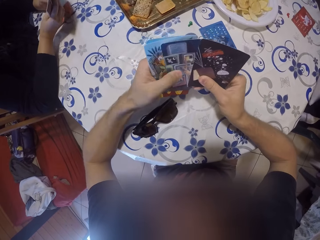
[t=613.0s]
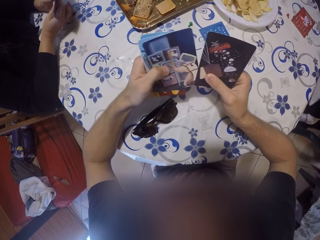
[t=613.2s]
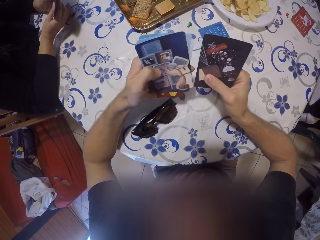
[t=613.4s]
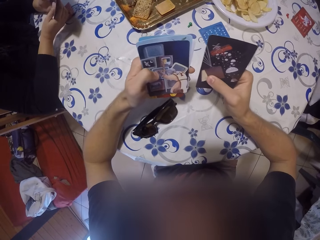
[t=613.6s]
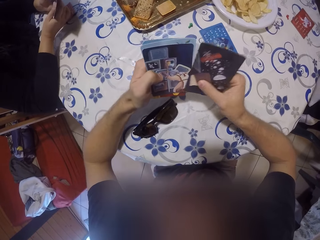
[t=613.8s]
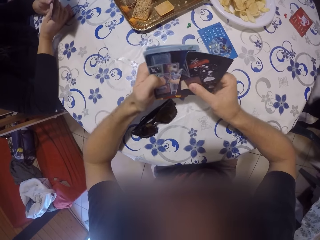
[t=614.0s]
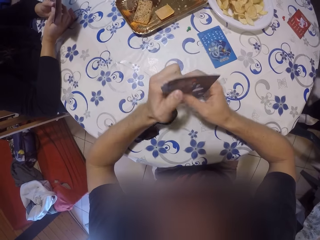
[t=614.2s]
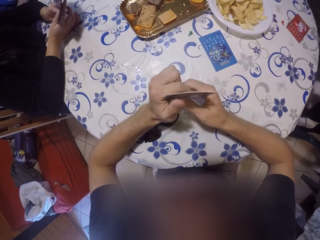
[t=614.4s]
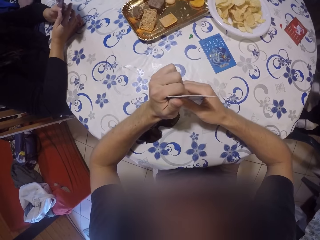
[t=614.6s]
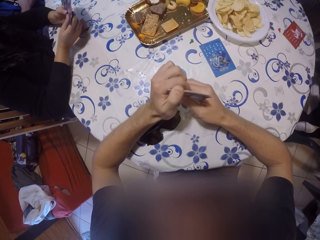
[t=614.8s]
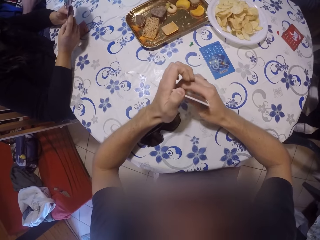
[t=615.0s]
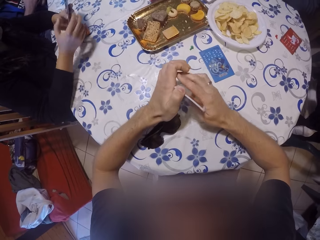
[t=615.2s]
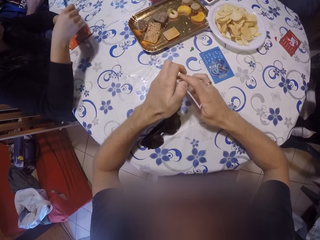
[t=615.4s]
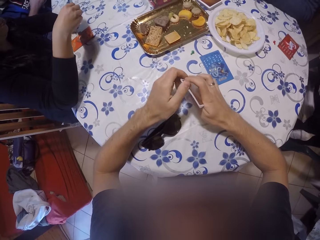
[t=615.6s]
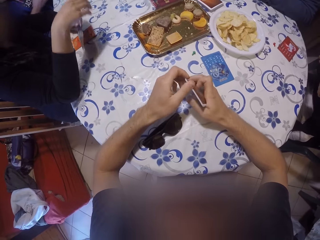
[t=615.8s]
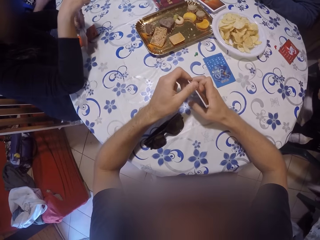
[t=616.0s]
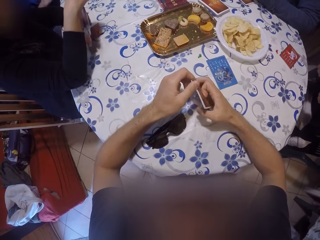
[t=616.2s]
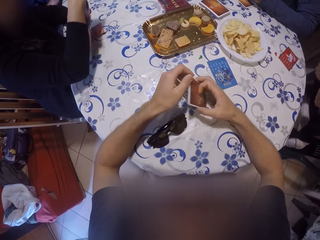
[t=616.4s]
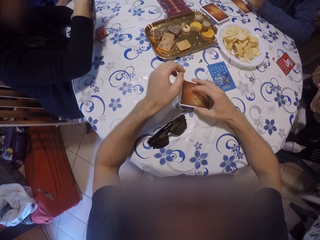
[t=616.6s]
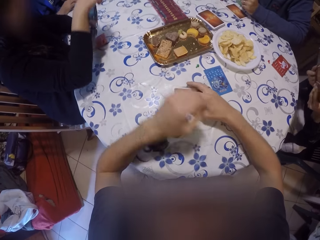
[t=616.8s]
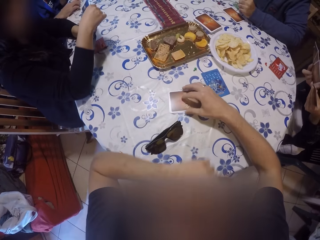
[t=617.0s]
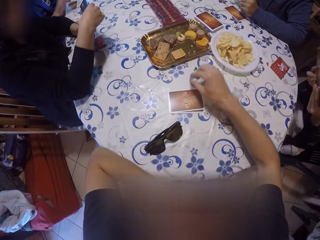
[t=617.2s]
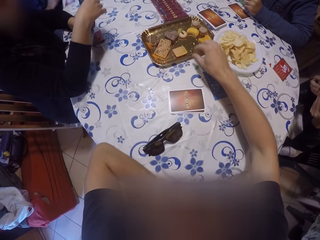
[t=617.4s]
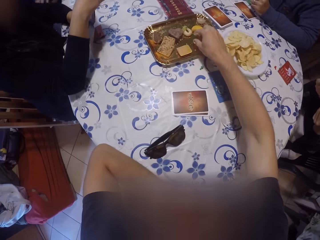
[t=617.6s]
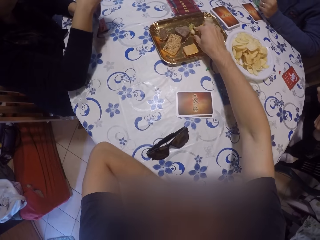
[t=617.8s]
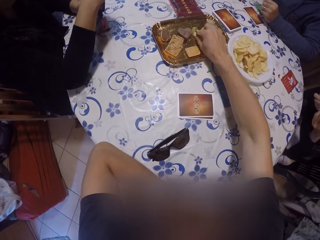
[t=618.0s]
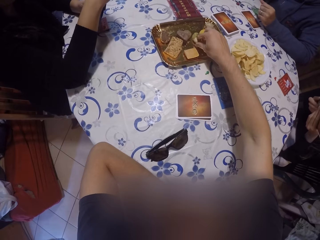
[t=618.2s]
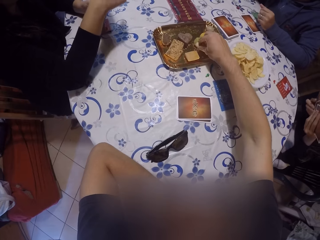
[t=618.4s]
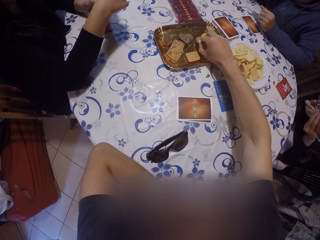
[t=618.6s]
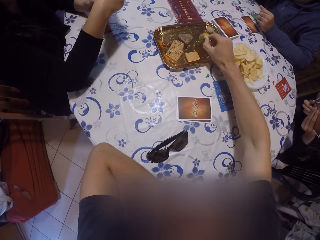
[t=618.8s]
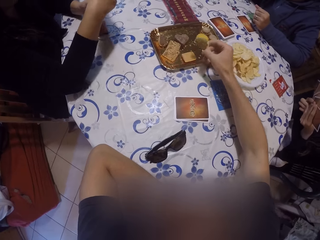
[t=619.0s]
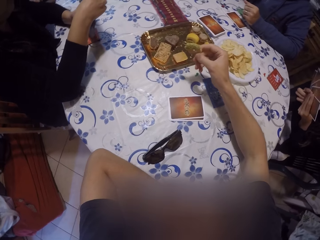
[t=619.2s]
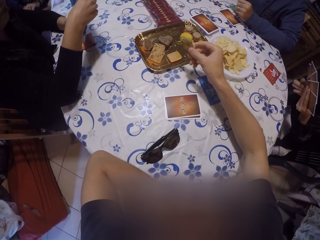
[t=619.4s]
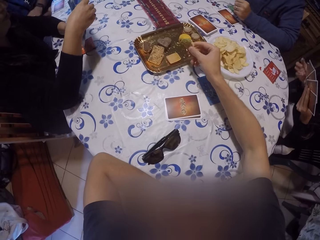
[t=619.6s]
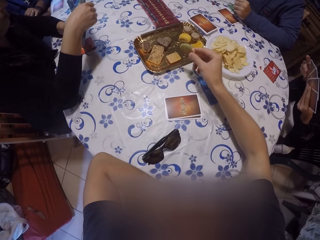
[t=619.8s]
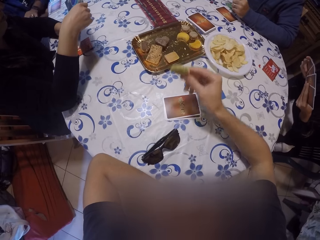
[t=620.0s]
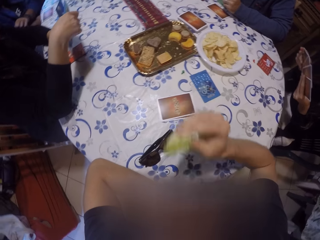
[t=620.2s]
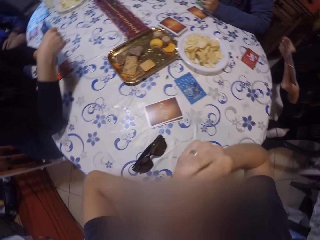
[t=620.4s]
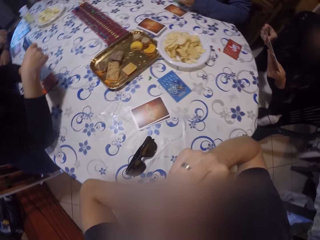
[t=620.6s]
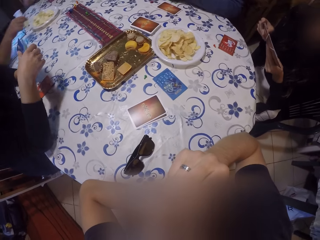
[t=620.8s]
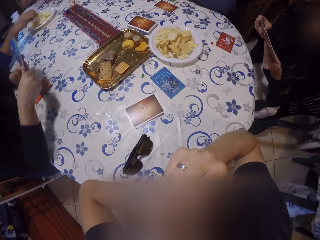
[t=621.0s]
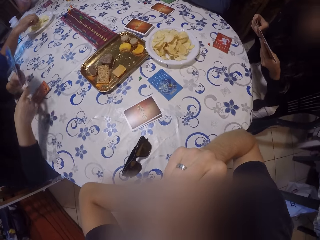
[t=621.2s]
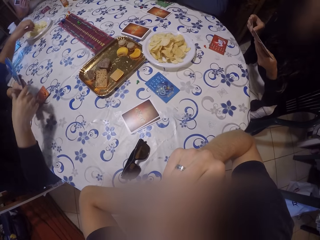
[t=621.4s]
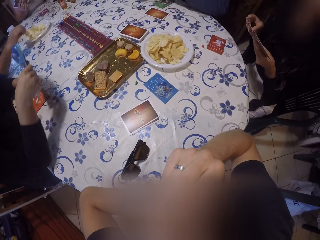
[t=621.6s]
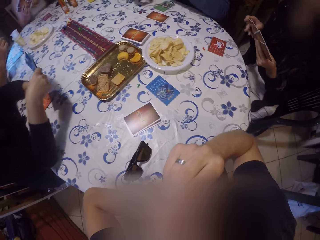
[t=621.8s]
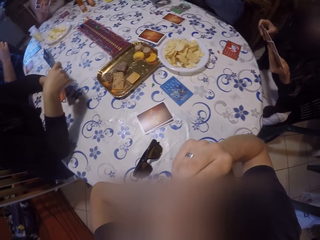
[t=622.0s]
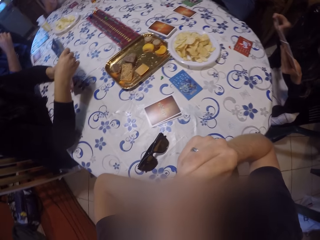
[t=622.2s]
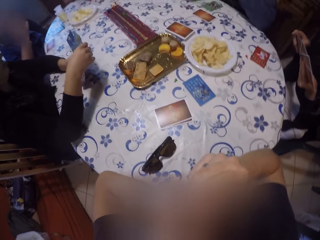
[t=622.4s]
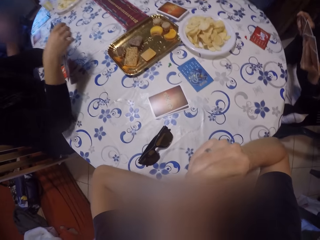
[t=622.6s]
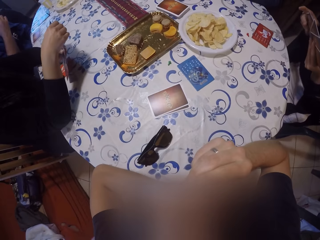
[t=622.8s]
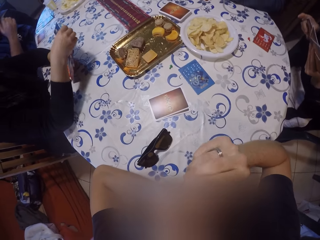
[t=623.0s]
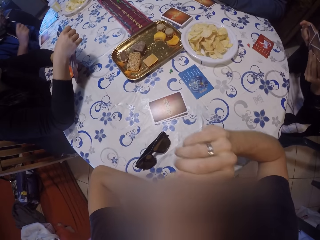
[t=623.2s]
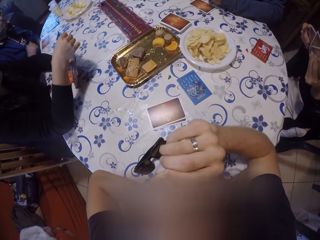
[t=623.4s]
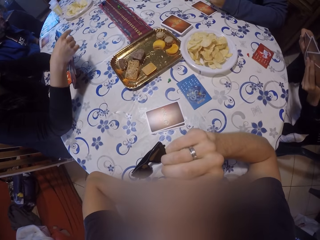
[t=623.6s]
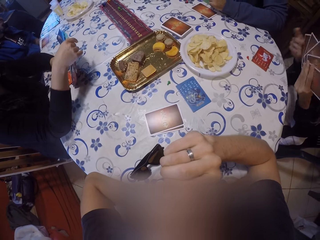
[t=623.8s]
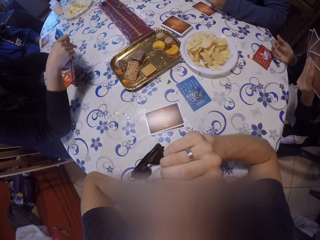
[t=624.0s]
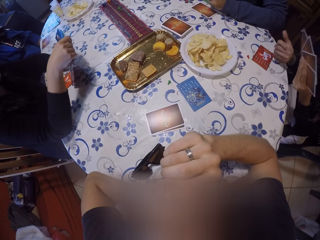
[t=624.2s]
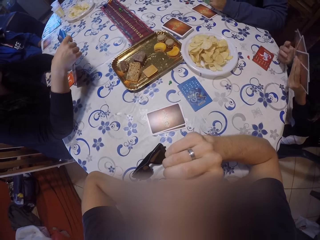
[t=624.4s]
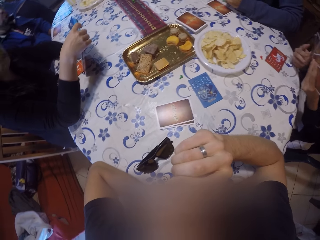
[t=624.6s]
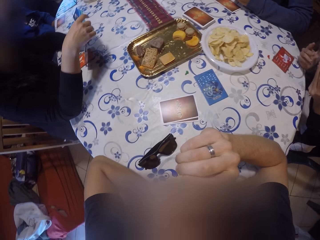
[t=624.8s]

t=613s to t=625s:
The camera wearer checks his cards. He puts his cards together. He drops the cards on the table with his right hand. He picks the snacks from the table with his right hand. He eats the snacks with his right hand. A man picks crisps from a plate. A woman examines the cards with both hands. The man eats the crisps.

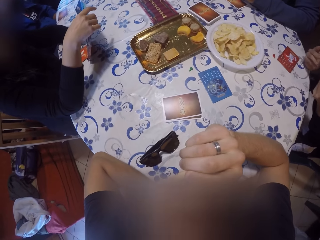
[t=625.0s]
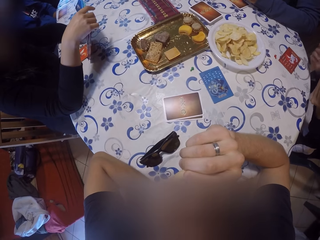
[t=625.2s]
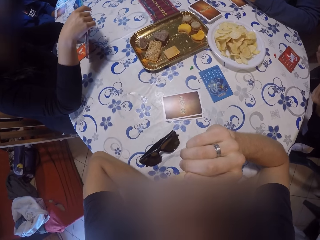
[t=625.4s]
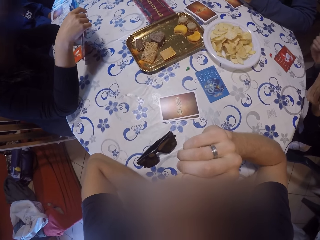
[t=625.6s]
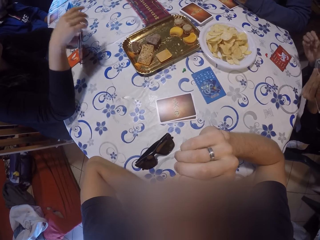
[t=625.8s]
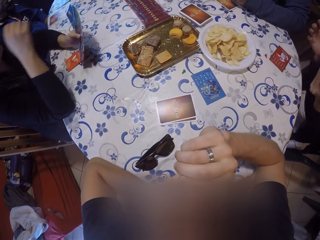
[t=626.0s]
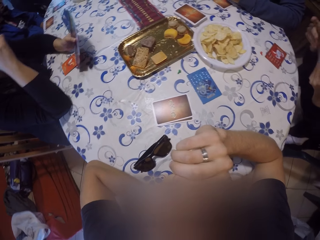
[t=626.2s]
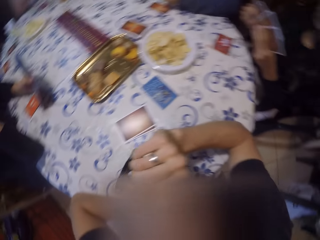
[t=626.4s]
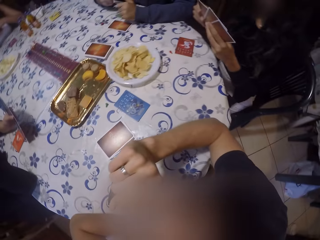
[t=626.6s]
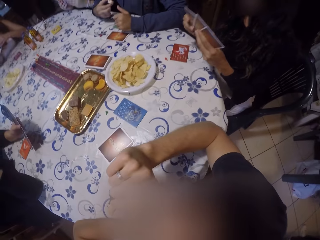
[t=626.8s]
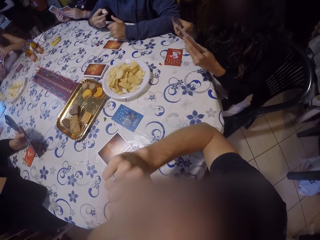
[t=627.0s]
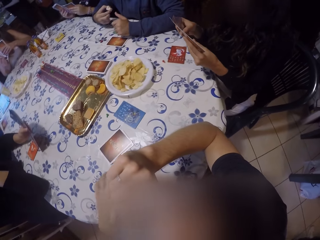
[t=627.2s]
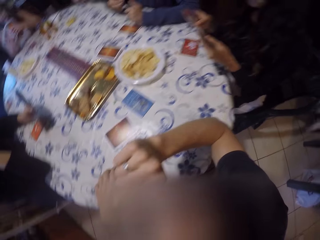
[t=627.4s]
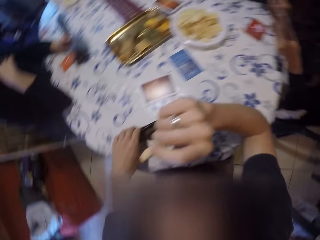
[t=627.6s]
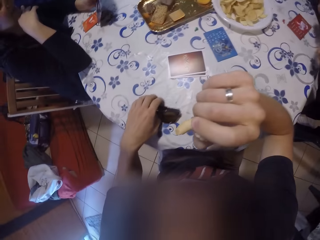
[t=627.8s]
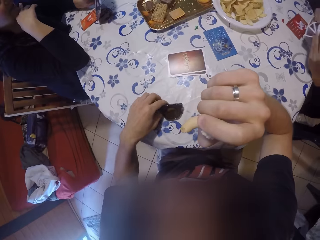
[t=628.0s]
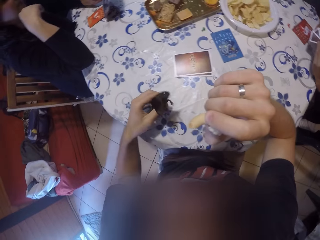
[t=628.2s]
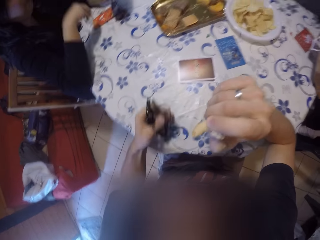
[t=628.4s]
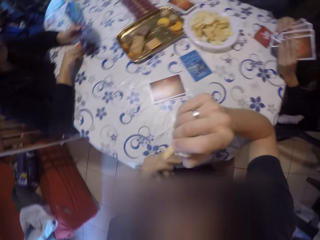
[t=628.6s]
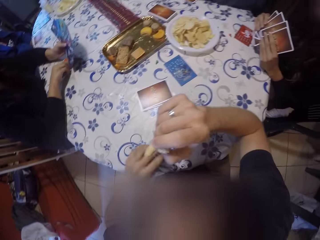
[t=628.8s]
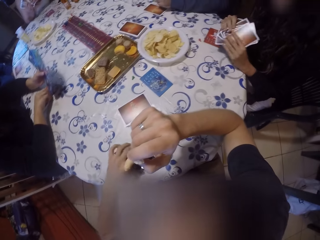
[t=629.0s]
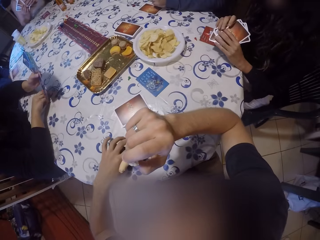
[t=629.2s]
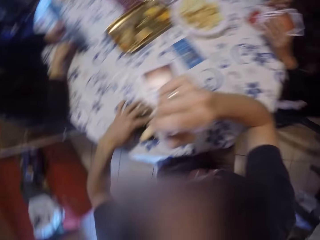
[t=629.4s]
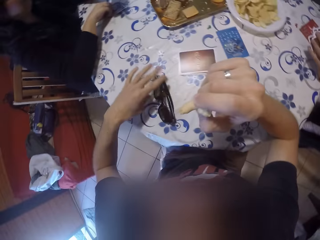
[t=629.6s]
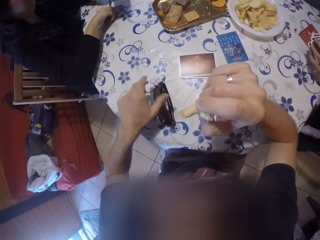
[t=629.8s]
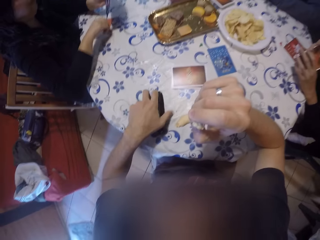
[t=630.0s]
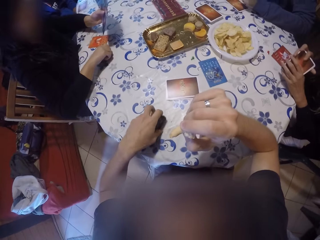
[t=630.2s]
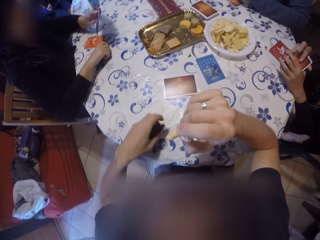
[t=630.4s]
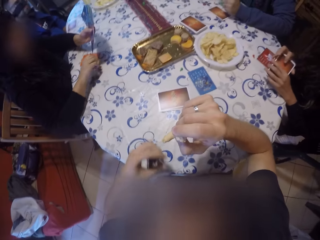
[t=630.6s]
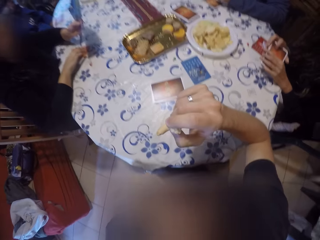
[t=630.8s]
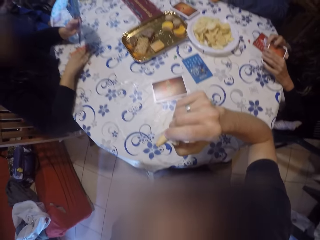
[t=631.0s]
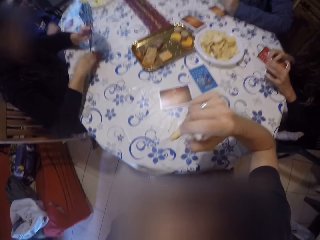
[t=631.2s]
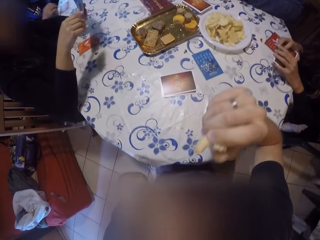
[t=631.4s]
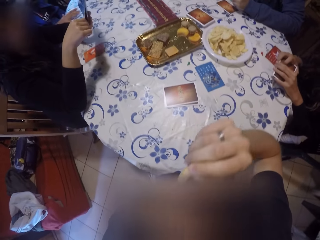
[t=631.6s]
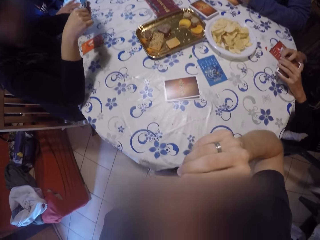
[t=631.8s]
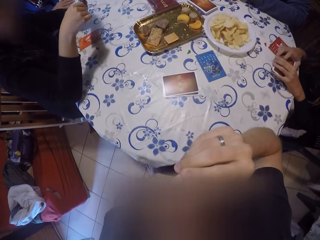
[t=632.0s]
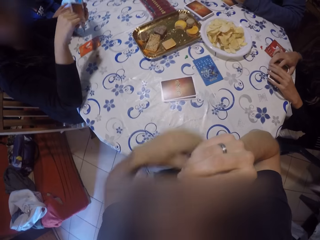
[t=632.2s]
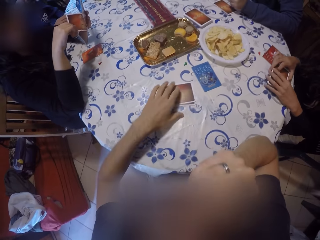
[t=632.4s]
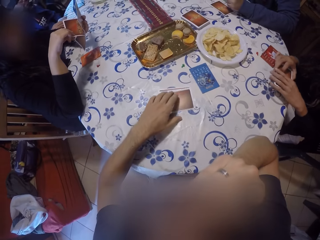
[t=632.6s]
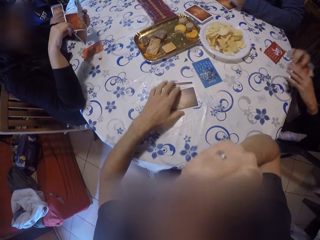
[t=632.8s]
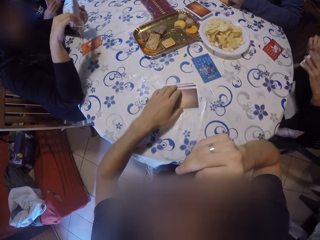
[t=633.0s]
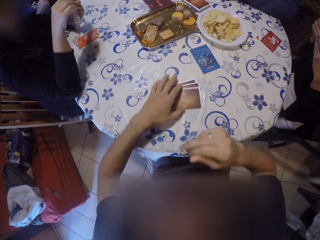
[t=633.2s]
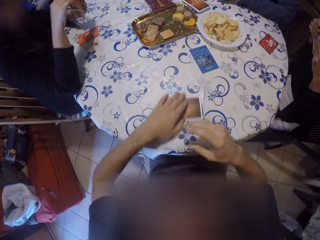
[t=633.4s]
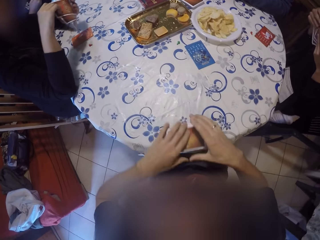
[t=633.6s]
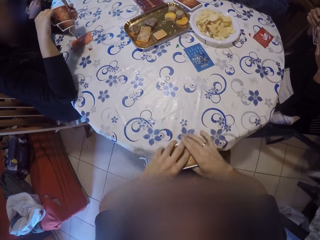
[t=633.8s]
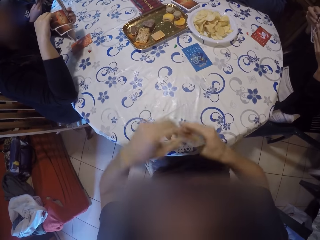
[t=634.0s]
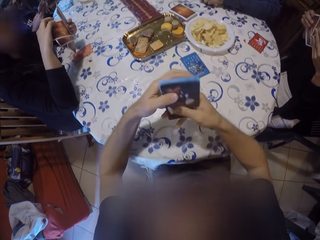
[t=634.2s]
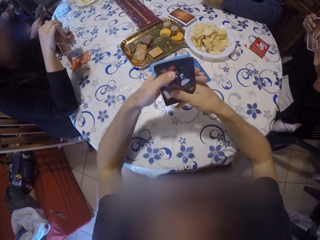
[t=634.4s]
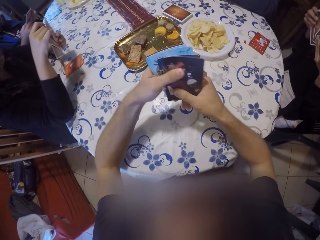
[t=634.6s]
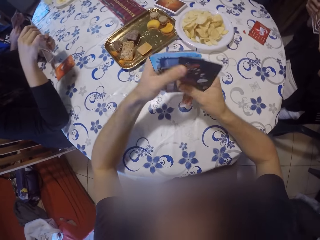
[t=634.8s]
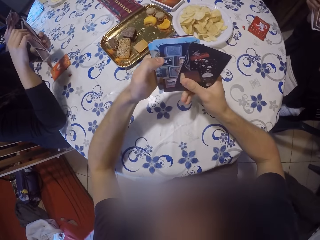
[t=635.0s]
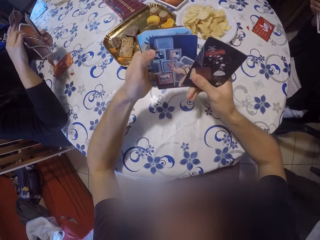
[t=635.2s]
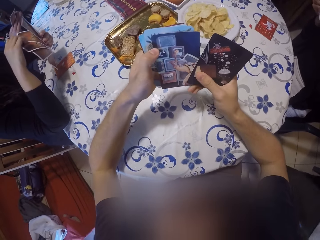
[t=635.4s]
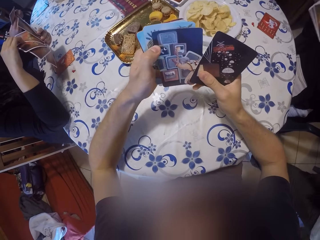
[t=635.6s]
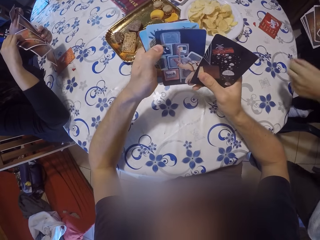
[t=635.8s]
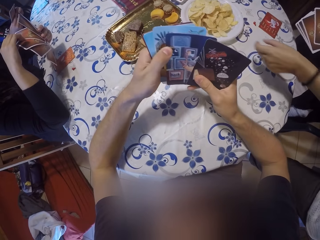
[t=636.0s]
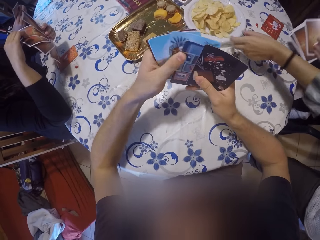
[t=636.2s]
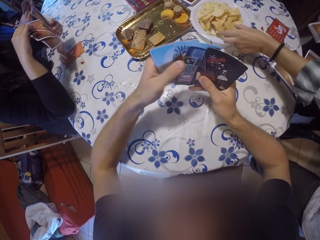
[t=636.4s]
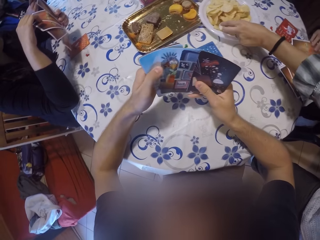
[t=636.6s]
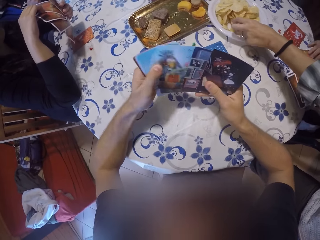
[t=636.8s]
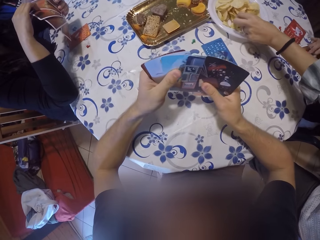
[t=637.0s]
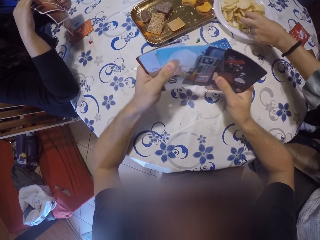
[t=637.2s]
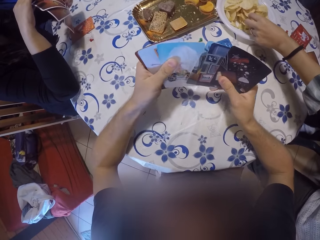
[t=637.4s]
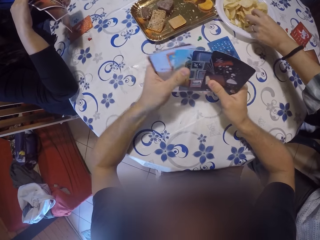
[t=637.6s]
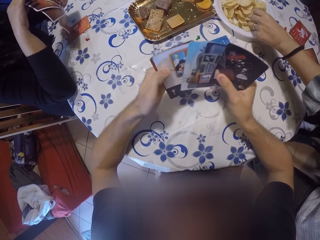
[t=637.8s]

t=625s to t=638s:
A woman checks her cards. The camera wearer looks at another woman. He picks a sunglass from the table with his left hand. He drops the sunglass on the table with his left hand. He picks the sunglass from the table with his left hand. He eats the snacks with his right hand. The other woman lifts the cards from a table. The camera wearer packs cards from the table with his left hand. He moves the cards on the table. He lifts the cards. He examines the cards with both hands.
